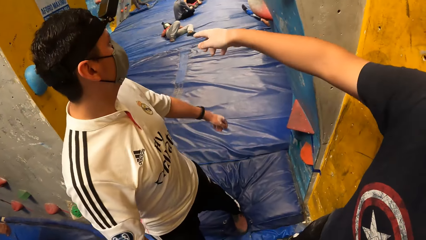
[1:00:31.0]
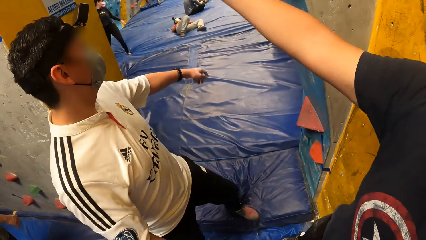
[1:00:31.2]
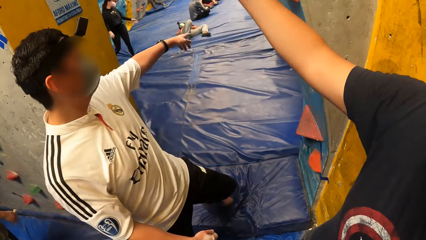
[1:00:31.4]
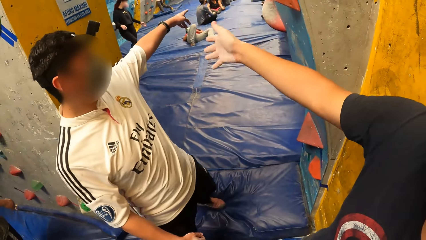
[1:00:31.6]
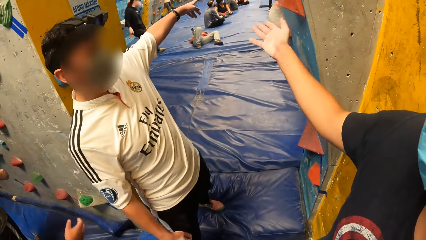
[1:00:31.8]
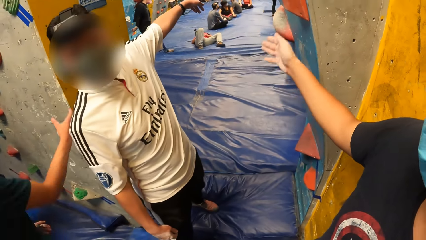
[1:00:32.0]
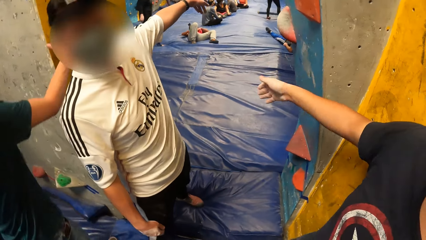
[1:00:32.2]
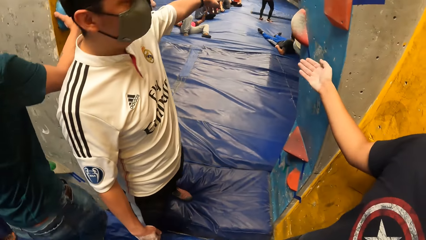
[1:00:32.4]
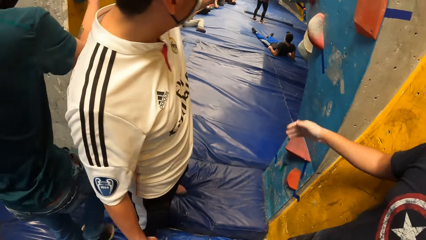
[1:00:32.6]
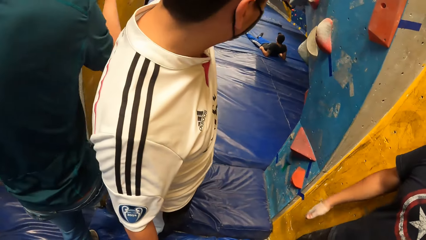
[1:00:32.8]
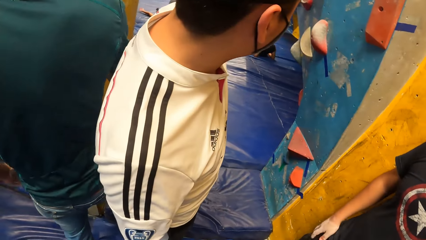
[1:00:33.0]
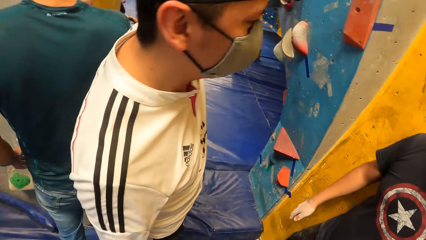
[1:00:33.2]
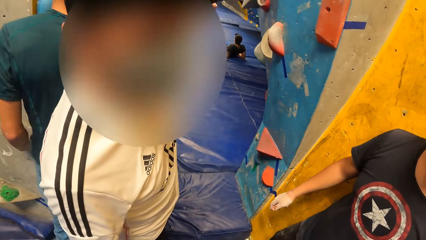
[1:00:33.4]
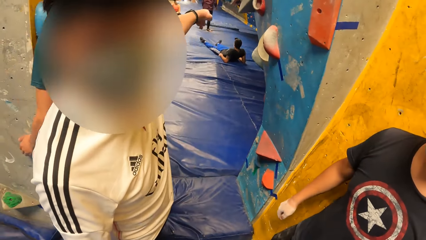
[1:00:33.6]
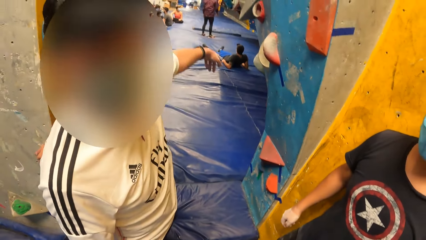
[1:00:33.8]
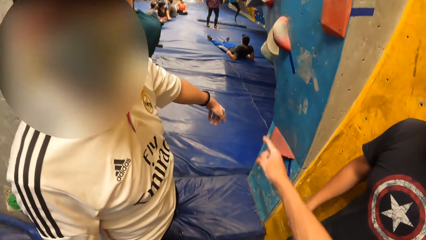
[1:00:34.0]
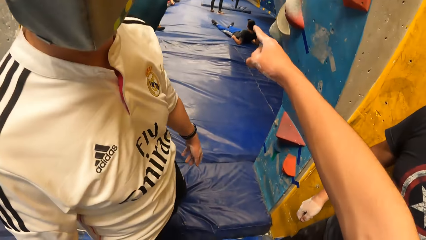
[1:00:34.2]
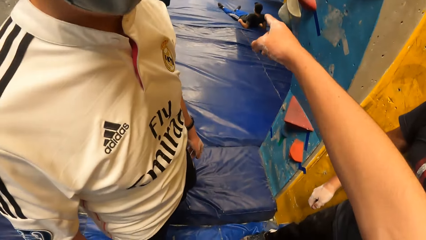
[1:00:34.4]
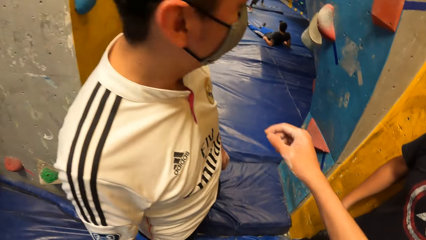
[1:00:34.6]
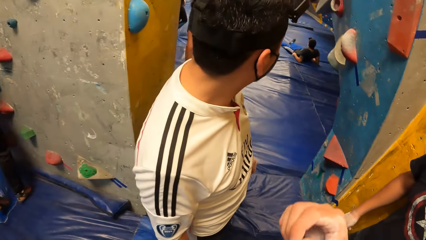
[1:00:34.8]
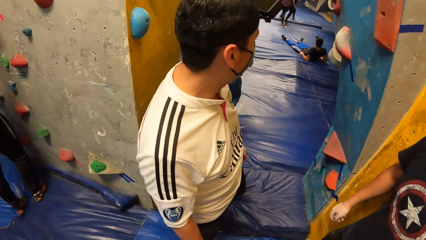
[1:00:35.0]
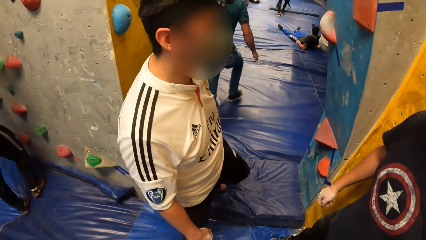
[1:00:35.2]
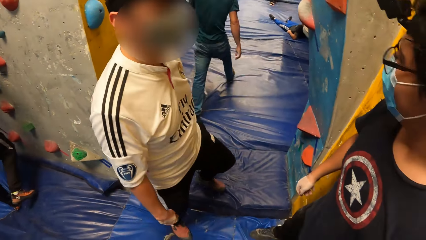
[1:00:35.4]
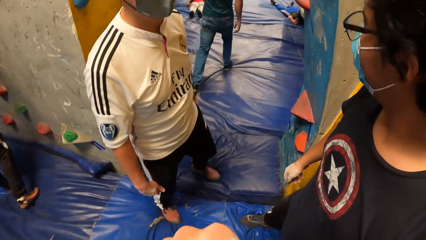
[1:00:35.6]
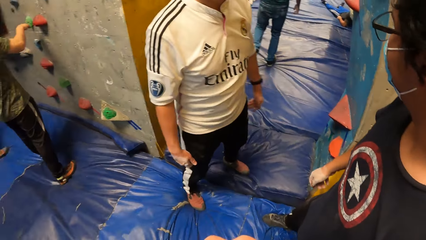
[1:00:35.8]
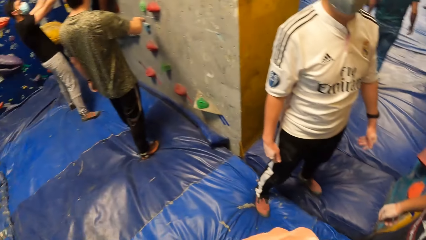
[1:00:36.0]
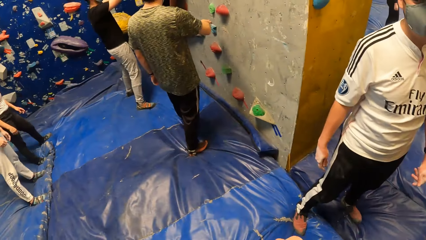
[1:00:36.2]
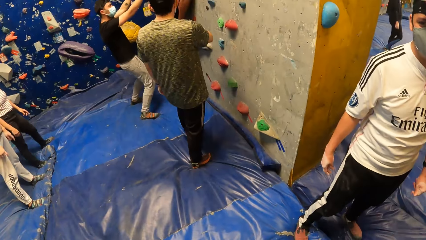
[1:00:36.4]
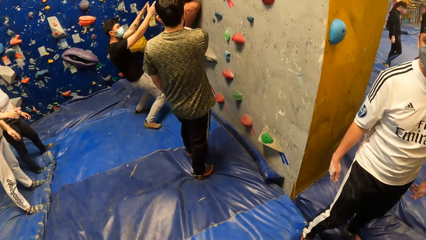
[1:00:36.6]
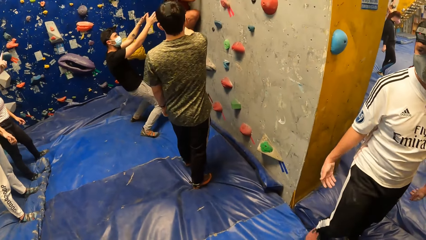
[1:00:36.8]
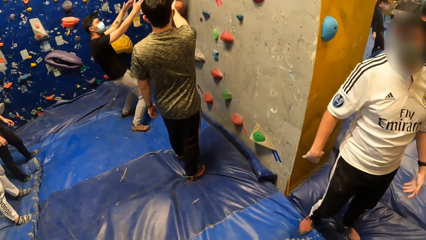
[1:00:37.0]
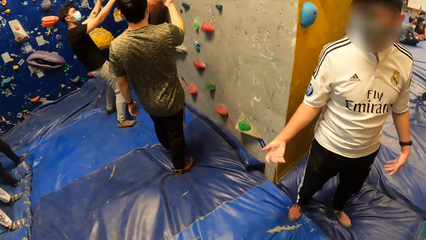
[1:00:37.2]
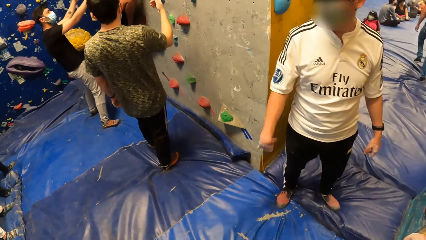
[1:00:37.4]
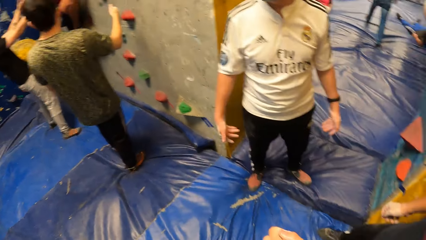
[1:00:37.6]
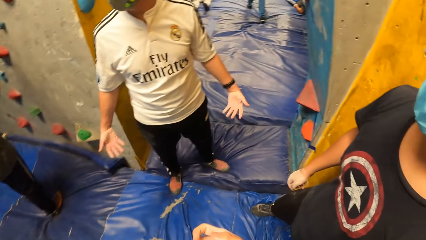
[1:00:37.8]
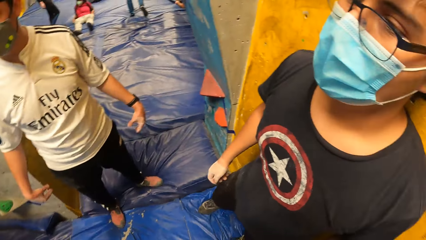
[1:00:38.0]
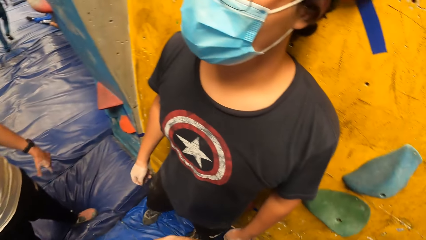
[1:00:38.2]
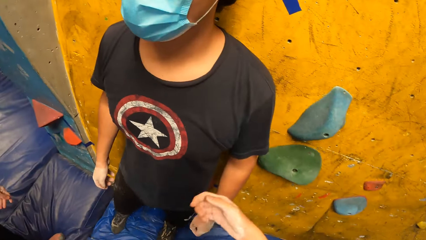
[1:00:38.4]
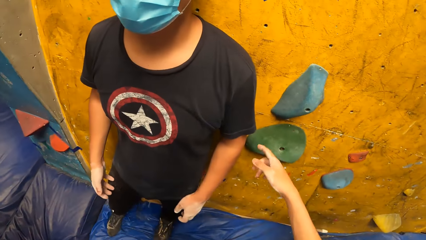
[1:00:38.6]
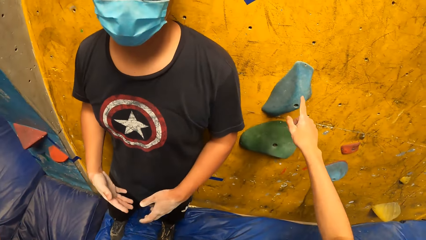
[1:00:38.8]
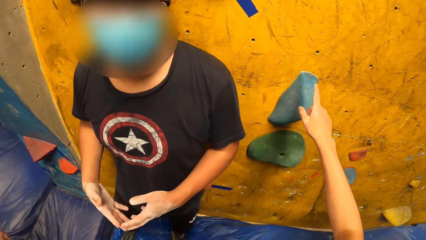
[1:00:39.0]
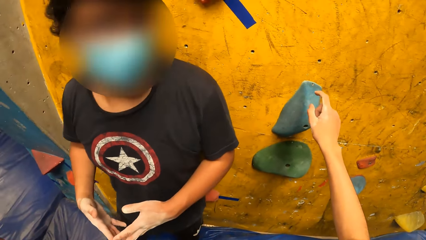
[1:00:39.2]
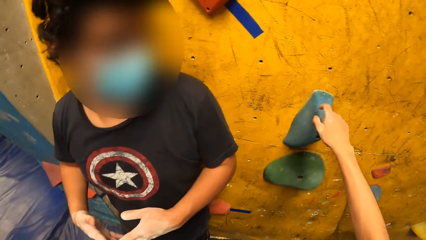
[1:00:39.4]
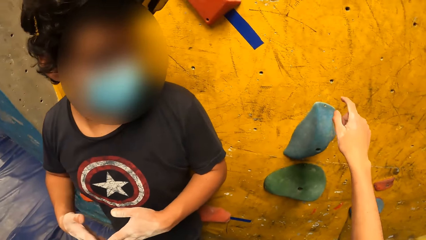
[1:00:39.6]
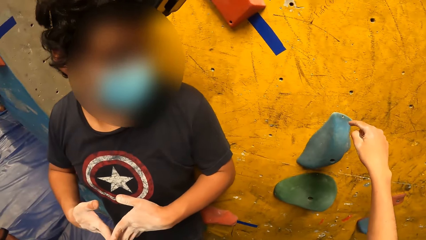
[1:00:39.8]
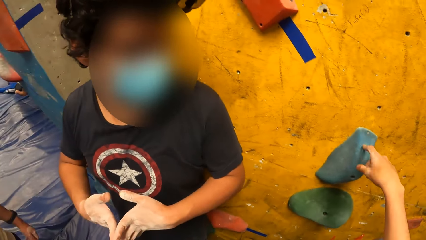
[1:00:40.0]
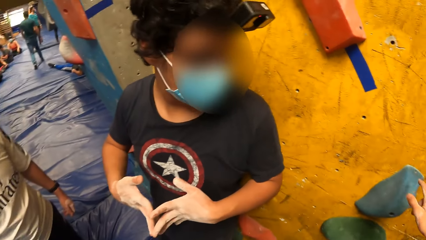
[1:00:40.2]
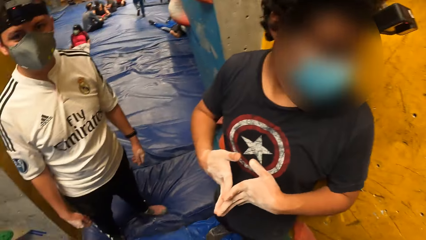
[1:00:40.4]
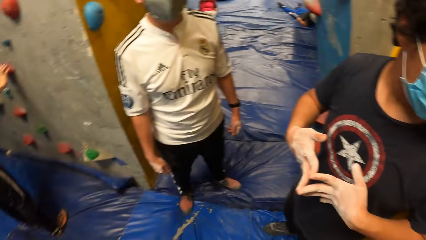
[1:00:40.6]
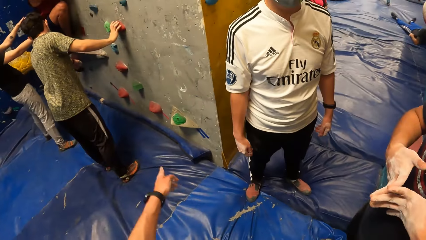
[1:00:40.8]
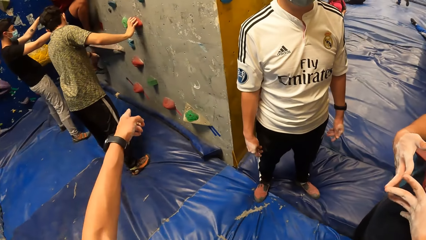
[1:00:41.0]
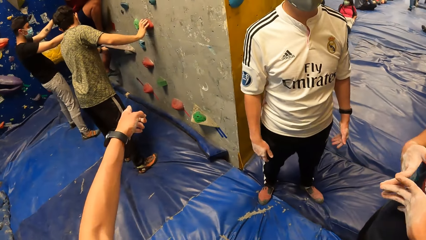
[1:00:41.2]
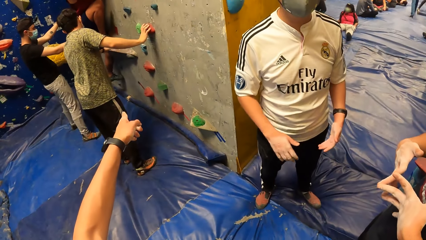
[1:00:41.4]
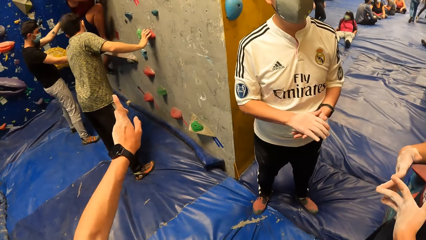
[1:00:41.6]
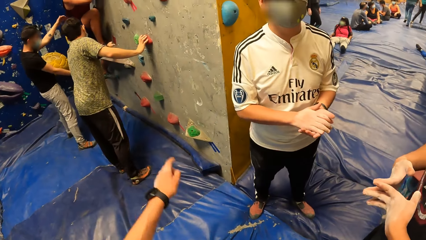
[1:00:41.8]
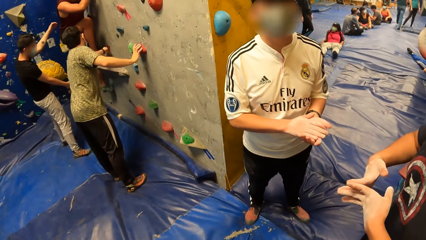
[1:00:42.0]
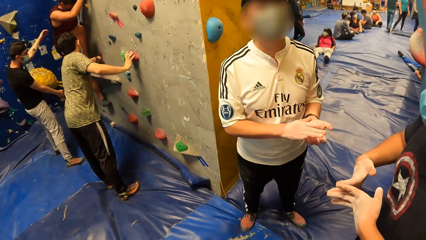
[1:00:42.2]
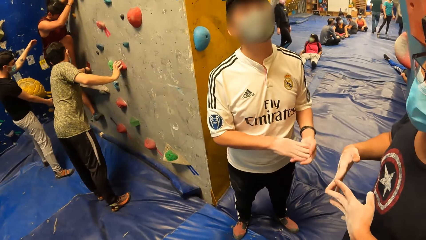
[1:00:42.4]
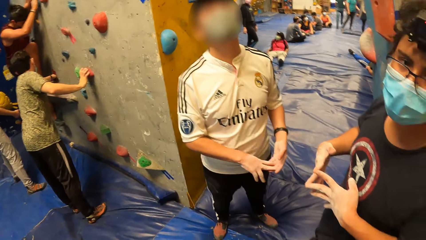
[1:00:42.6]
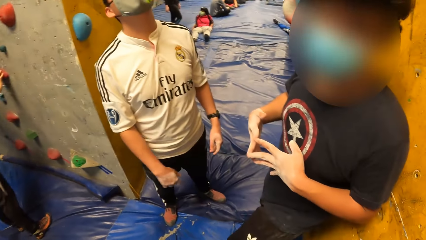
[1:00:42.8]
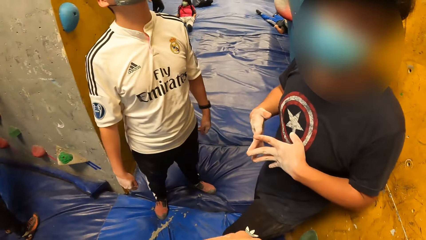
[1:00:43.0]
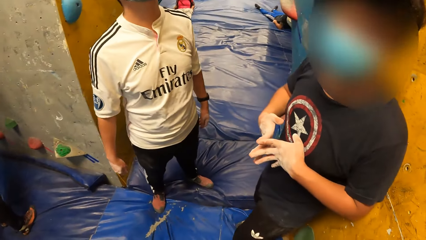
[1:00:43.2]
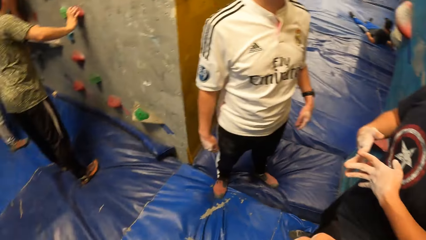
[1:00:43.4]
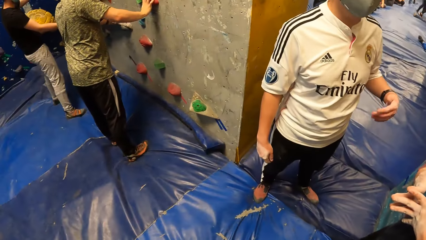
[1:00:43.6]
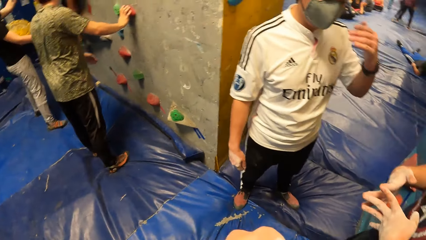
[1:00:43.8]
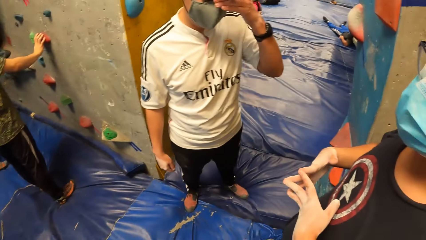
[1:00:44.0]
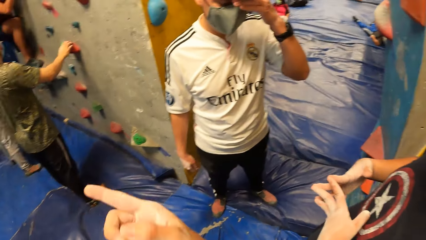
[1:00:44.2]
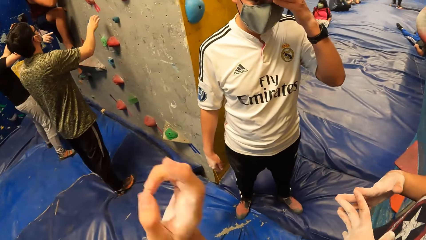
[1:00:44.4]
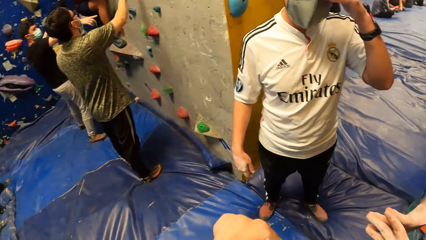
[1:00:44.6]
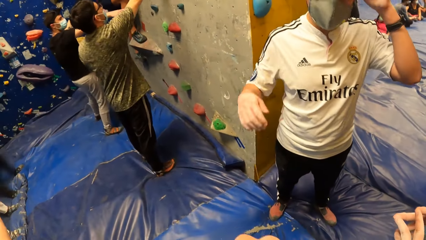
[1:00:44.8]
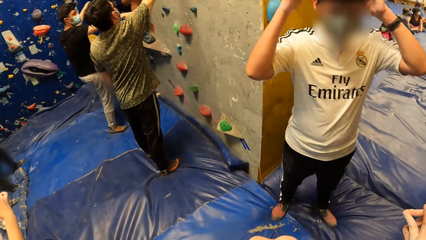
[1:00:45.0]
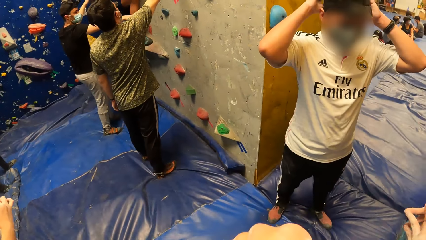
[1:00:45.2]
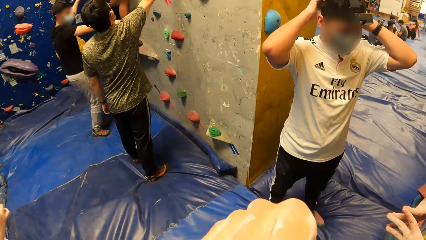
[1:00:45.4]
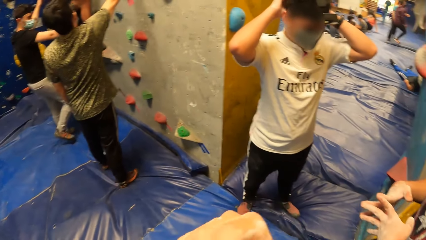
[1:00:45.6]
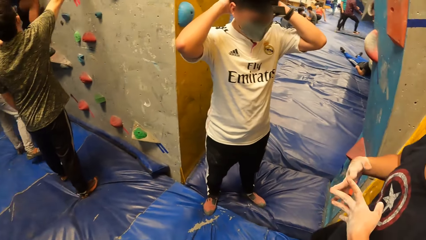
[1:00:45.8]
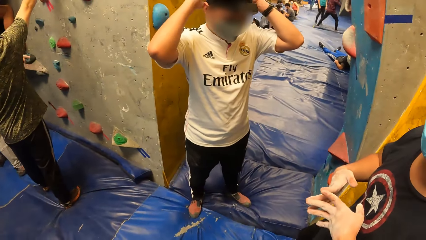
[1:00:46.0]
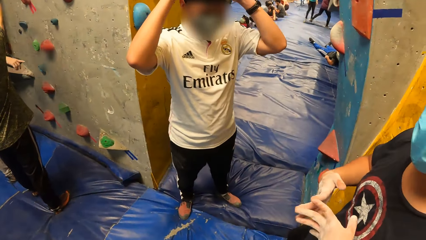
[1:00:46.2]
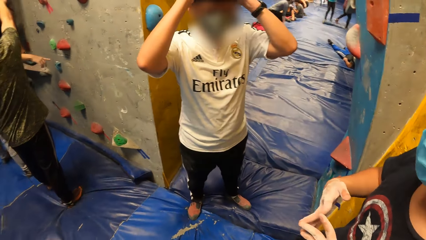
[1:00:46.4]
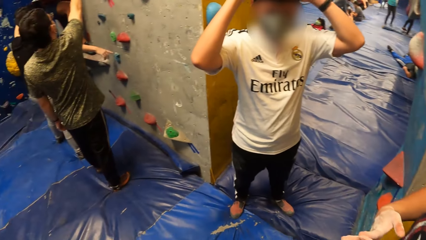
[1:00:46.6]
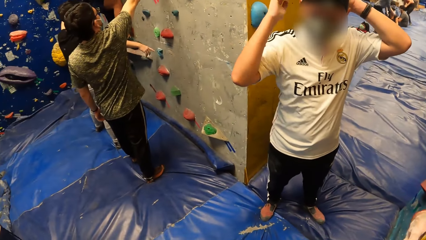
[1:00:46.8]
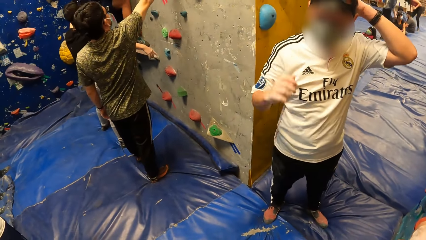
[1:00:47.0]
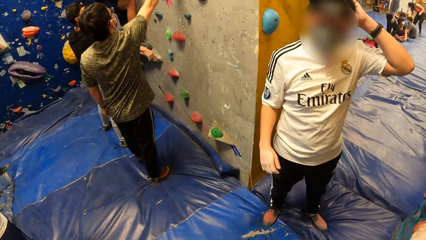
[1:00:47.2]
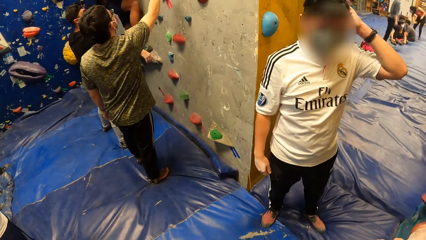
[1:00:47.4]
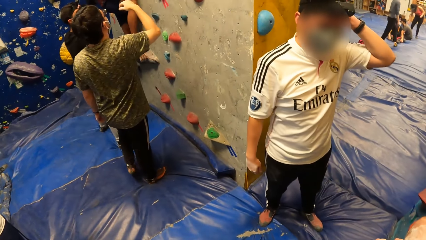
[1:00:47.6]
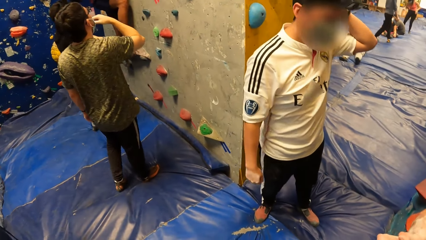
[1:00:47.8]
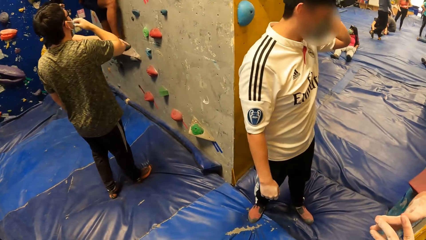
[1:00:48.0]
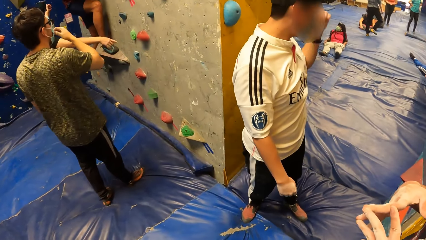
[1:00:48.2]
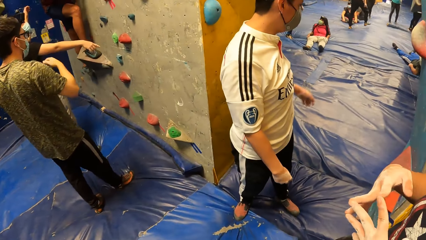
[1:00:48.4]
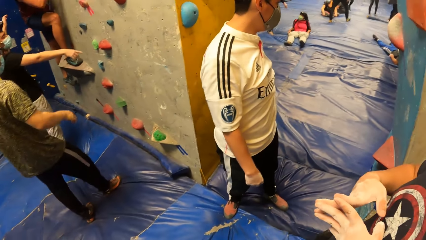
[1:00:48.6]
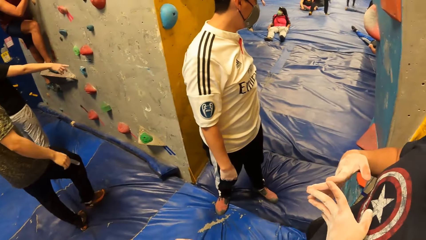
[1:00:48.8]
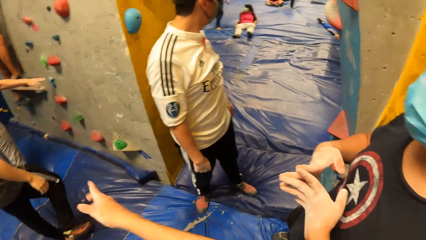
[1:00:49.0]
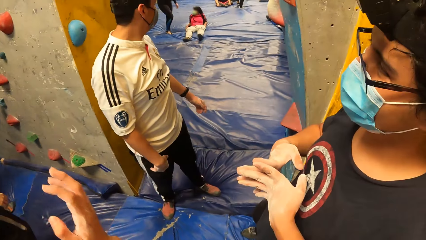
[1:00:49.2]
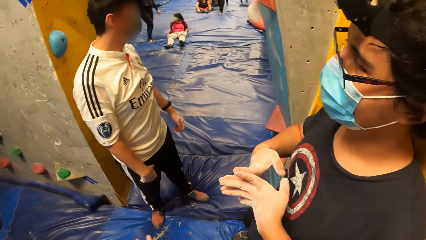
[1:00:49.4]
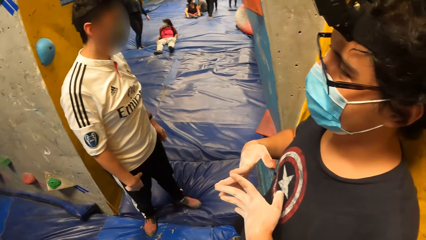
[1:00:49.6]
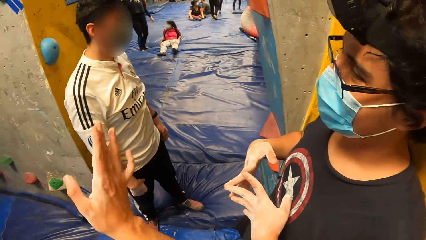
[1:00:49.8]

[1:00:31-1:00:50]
The camera wearer interacts with a man. A man dialogues with another man. The other man walks around. The camera wearer touches a wall grip with her right hand. A man pauses. Another man points at the rock. The first man touches his face with his left hand and adjusts a camera on his head with his hands. A man directs another man.
